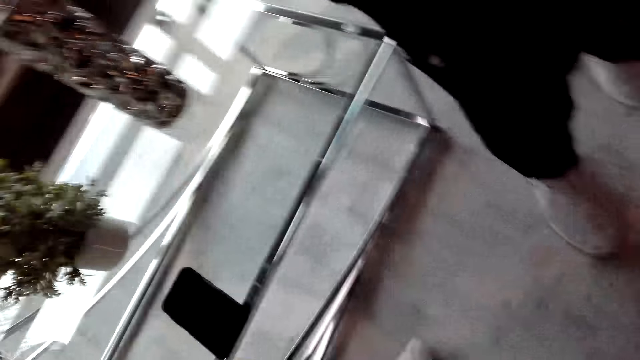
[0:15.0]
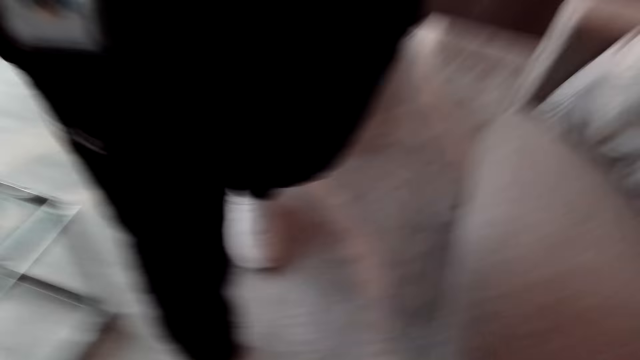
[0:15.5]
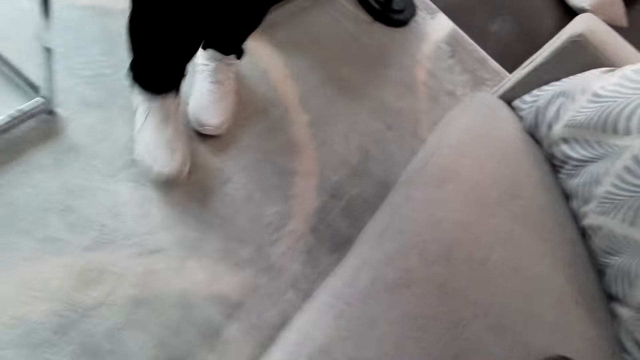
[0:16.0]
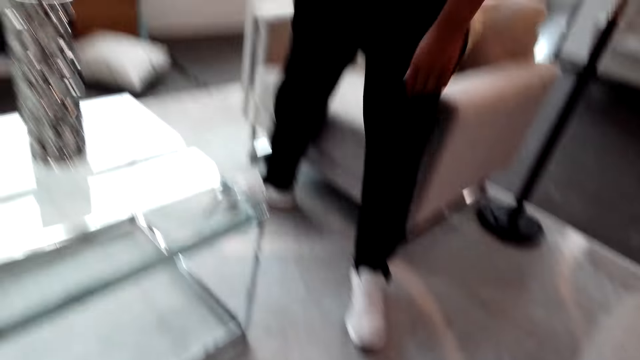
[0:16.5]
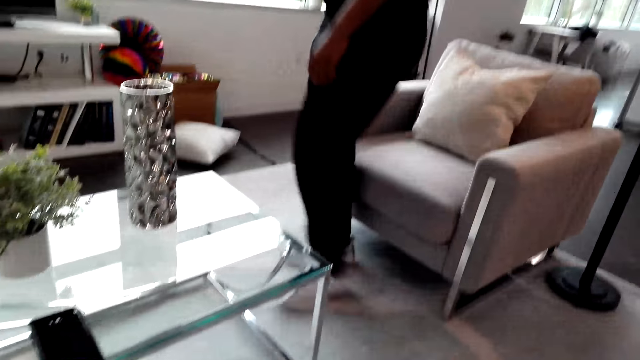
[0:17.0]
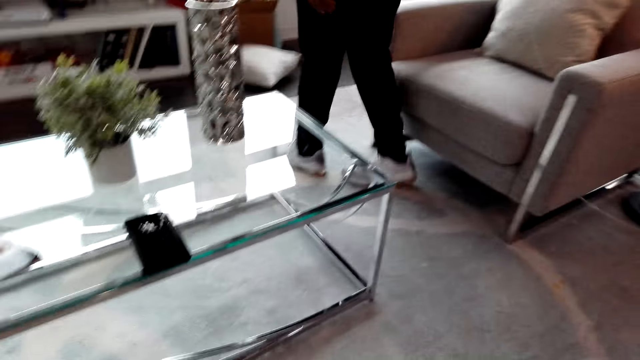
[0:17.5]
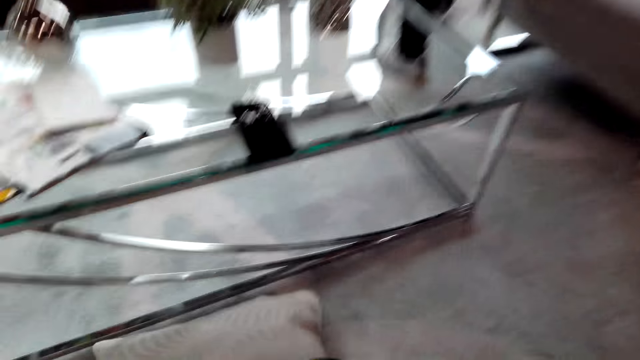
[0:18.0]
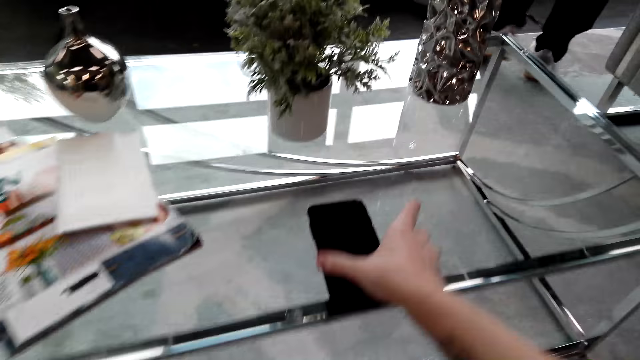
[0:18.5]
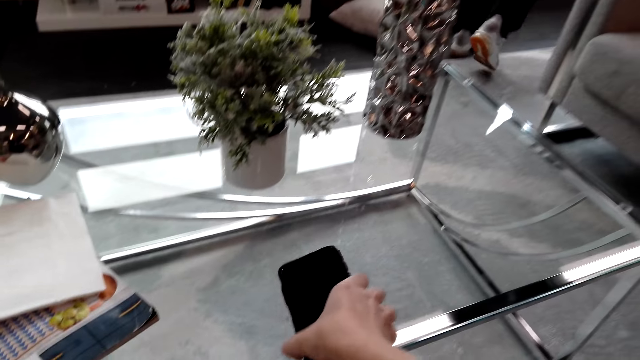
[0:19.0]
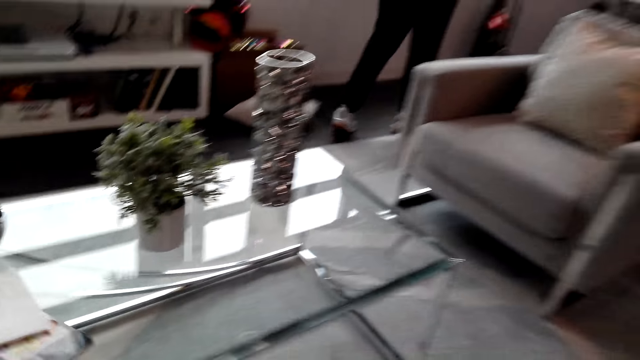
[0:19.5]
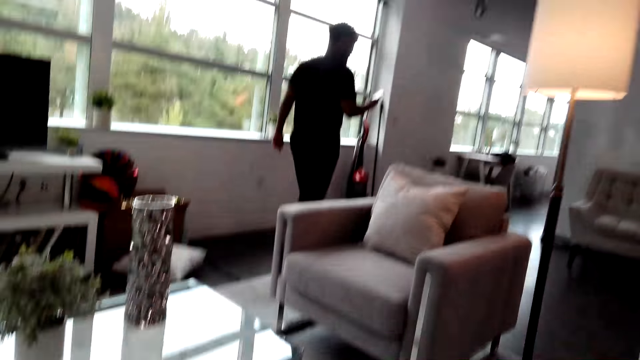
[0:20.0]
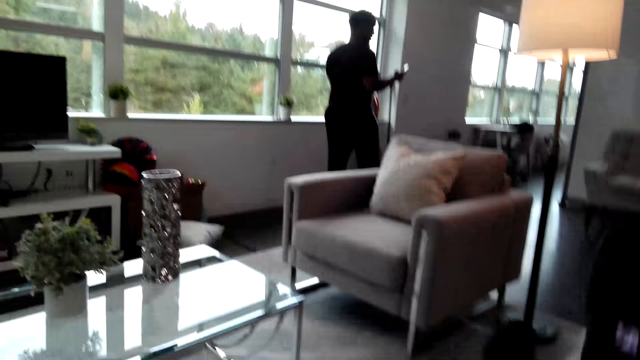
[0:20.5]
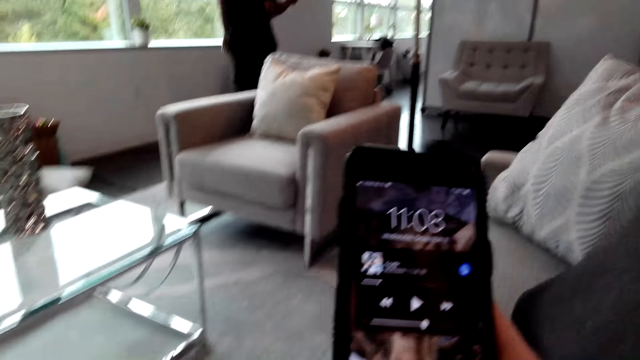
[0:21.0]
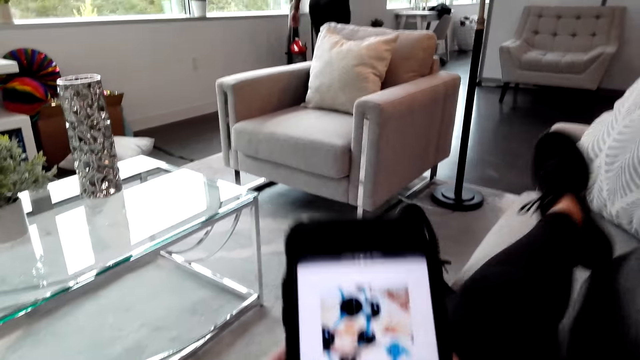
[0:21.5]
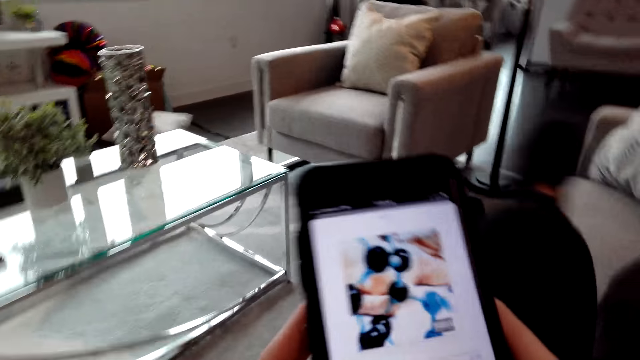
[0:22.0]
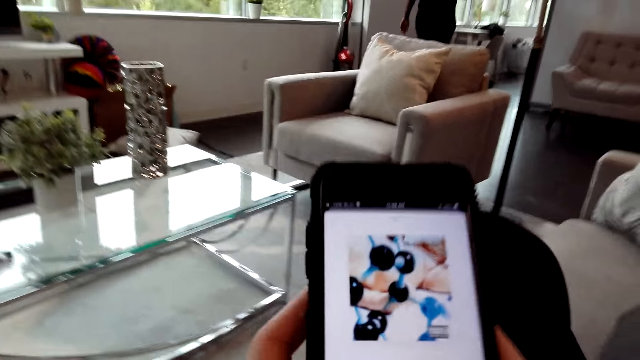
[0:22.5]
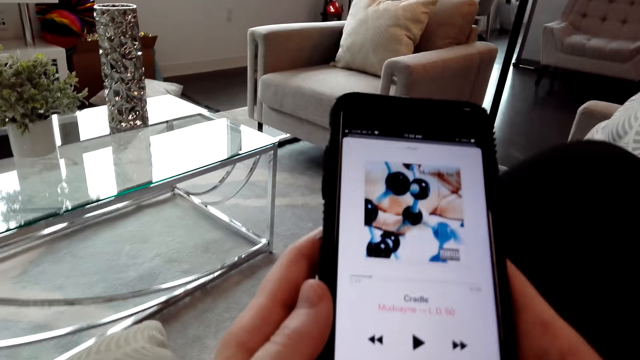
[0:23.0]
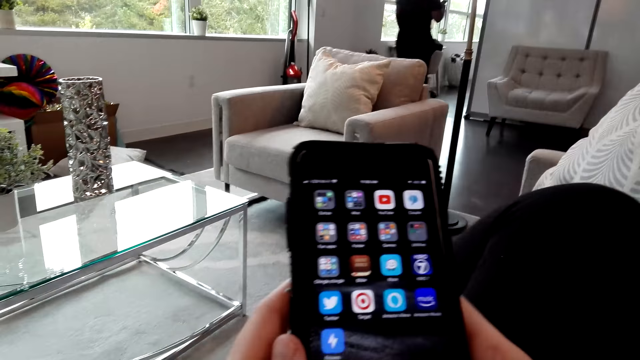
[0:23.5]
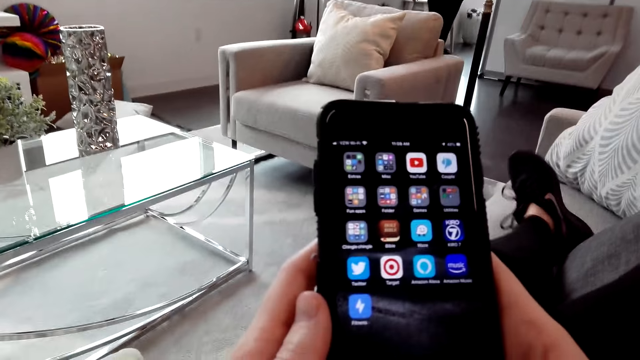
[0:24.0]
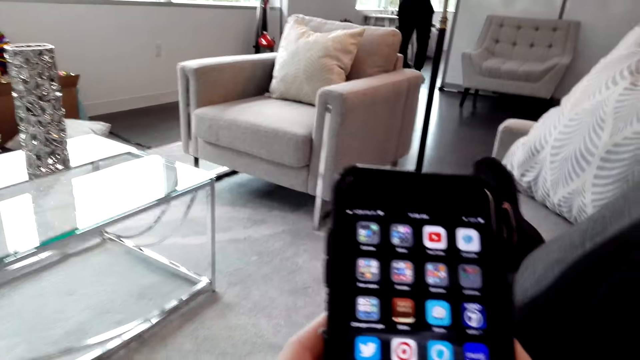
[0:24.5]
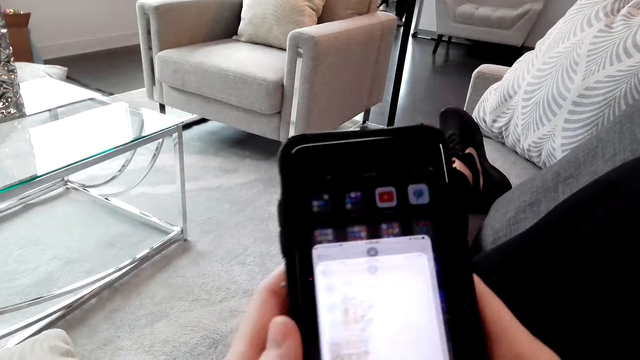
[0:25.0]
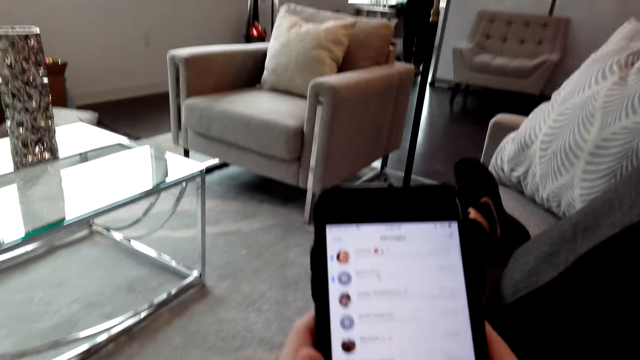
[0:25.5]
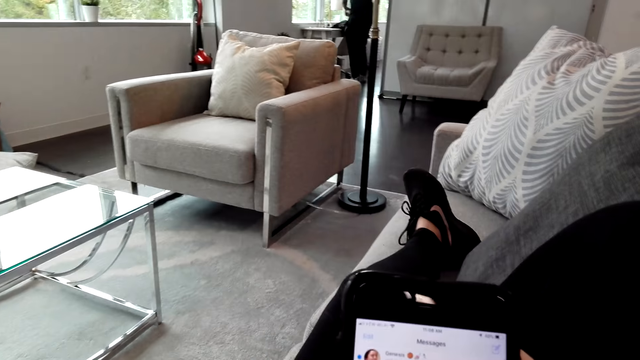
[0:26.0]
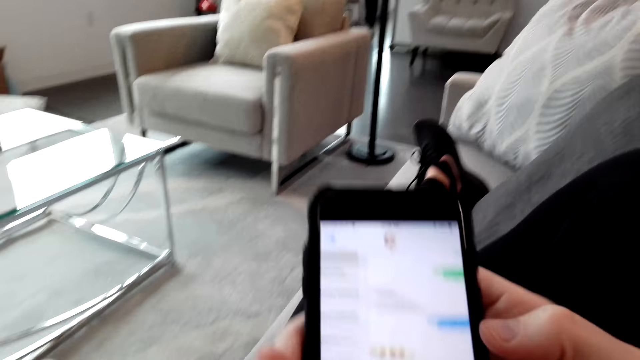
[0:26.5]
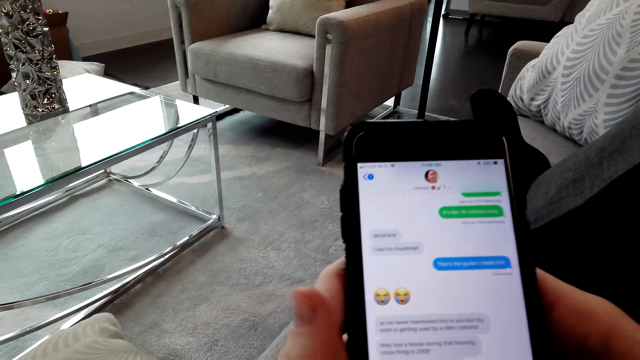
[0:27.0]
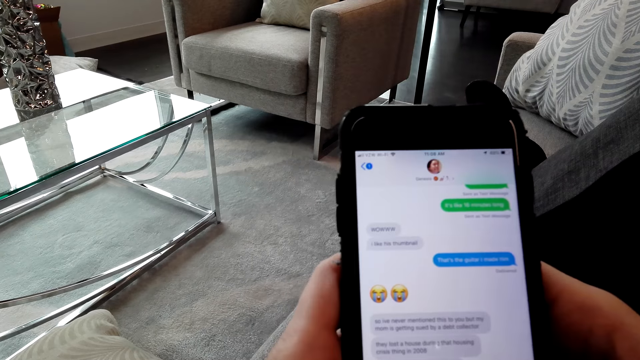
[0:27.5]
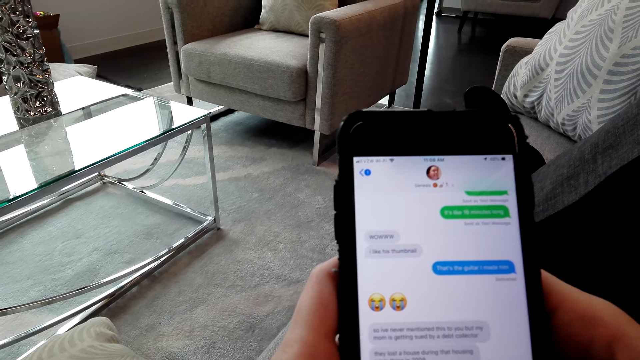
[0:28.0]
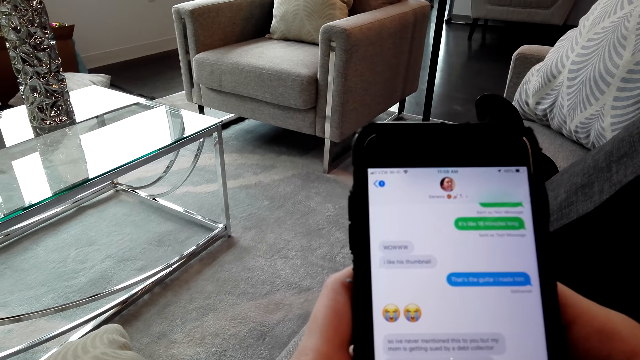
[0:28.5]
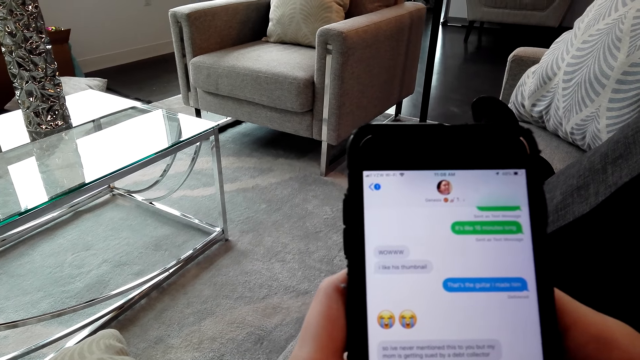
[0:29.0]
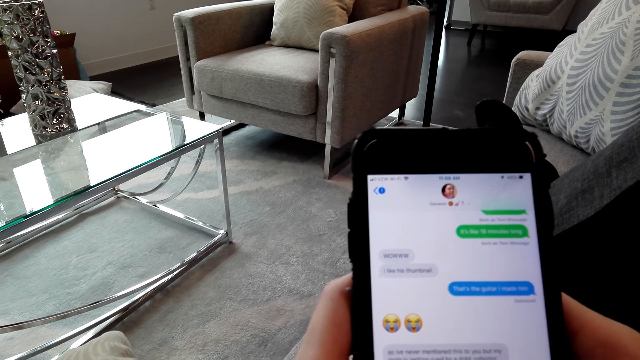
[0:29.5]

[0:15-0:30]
A man walks around the room. The camera wearer picks up the phone on the table. The man walks around the room and operates the phone. The camera wearer moves her leg on the couch. She operates the phone. She puts her leg on the couch. The man walks around the room. The camera wearer types on the phone.

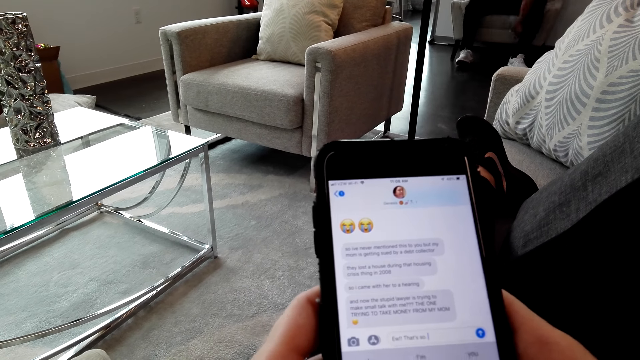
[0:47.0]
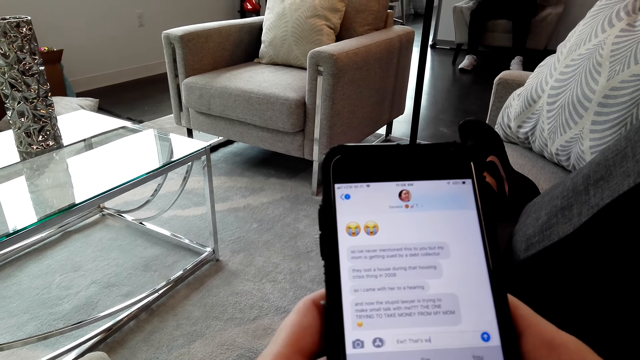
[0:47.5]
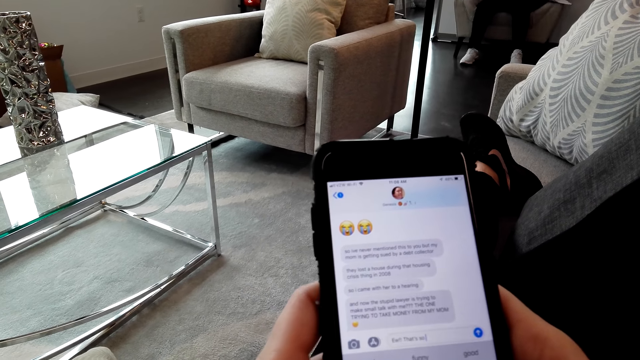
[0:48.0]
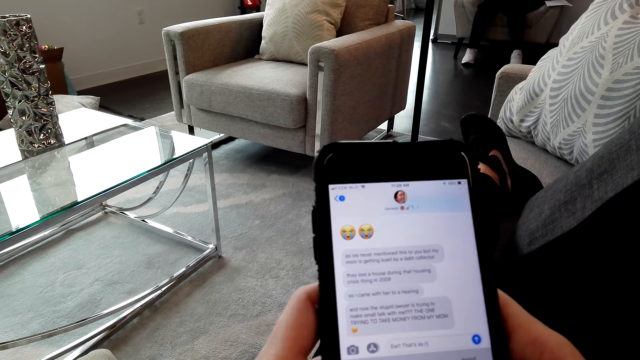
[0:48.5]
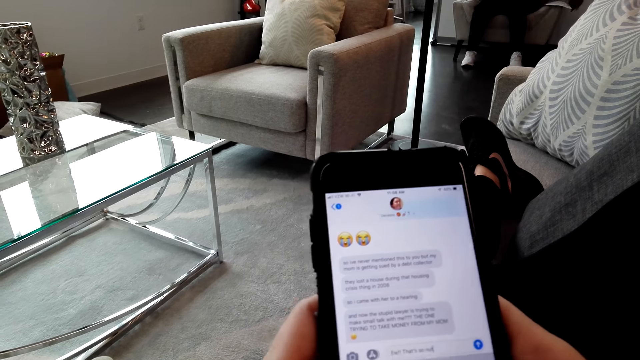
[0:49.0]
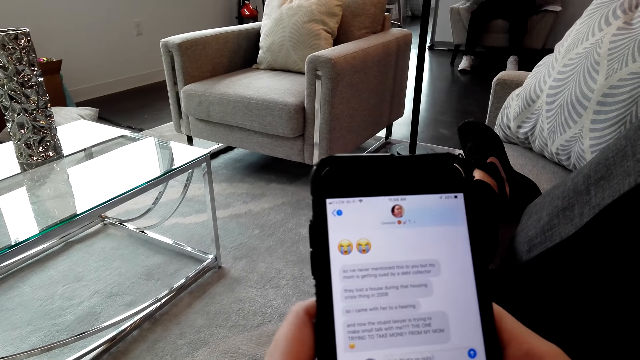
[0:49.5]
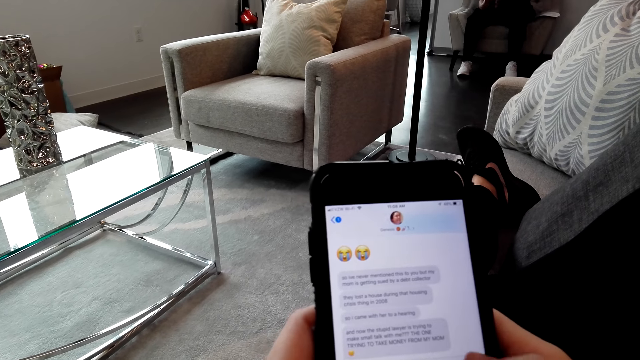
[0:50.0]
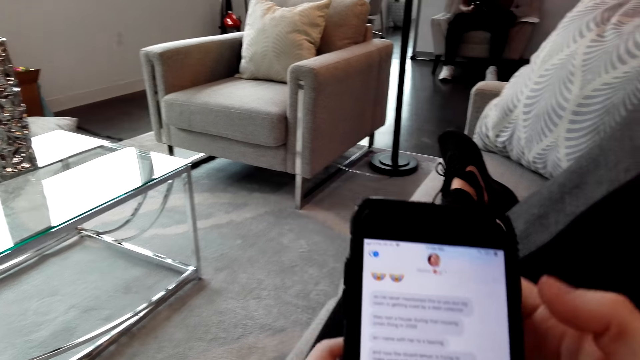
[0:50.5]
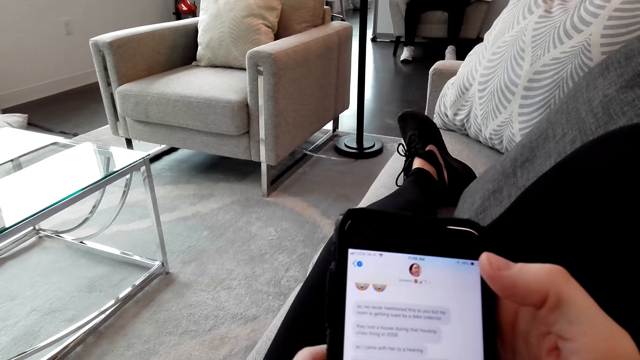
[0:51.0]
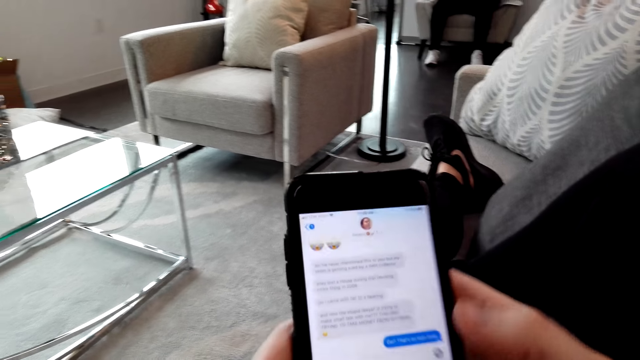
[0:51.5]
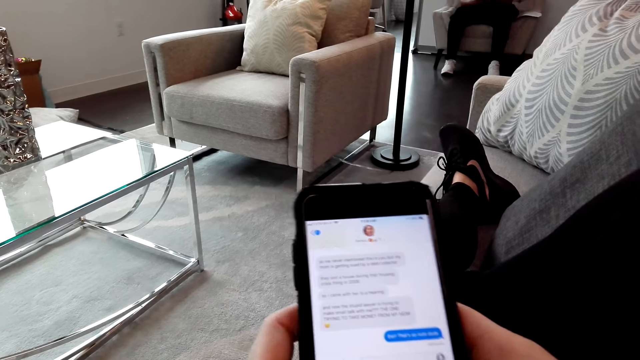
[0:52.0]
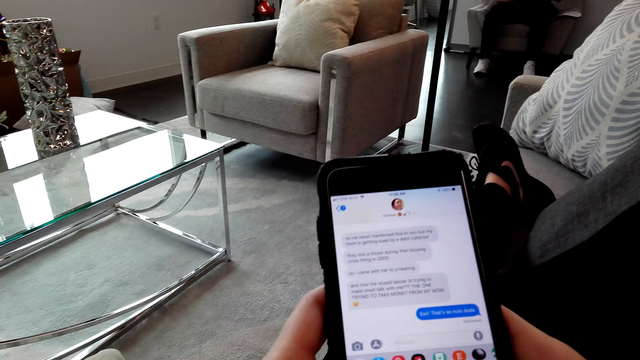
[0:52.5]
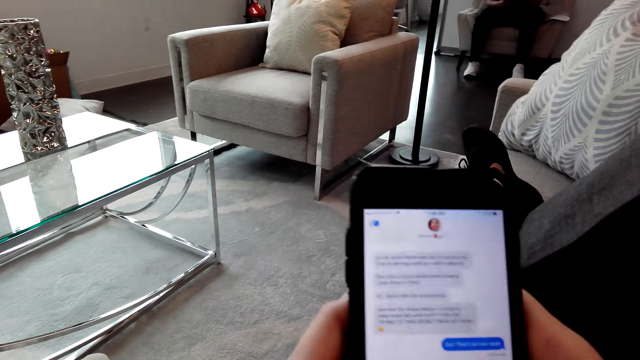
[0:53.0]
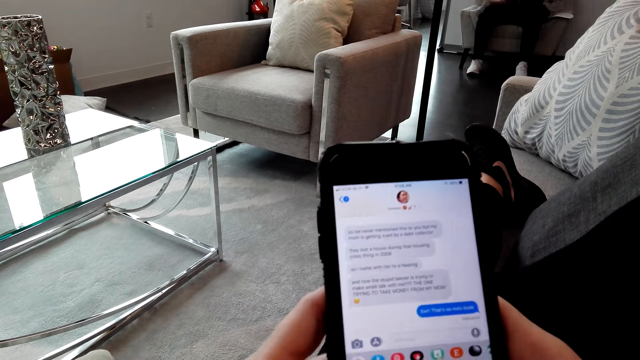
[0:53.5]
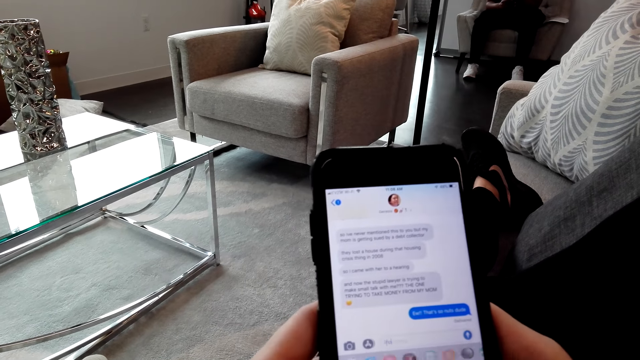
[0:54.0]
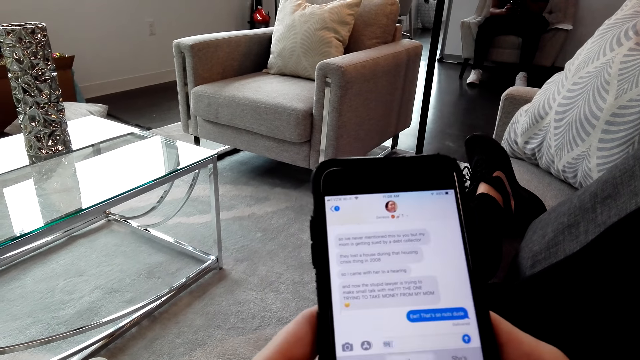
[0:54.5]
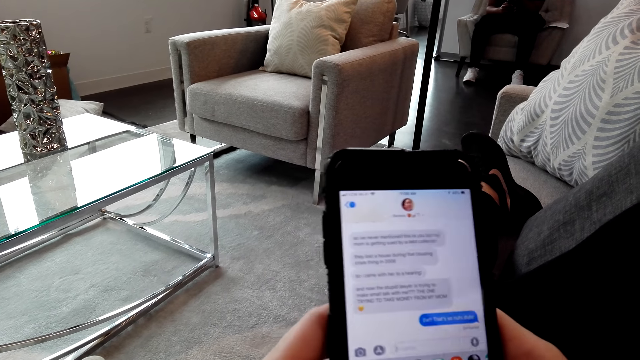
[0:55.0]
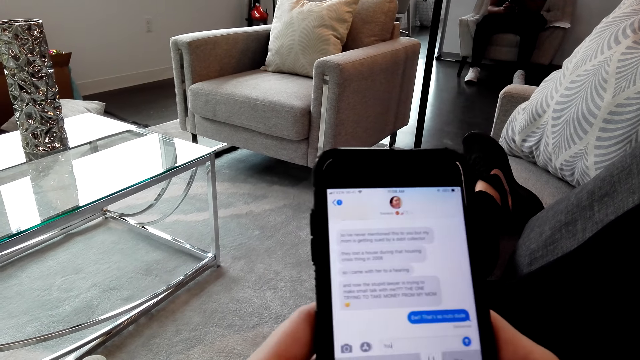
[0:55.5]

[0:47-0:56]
A man sits on the couch and places the papers on the couch. The camera wearer types on the phone.
